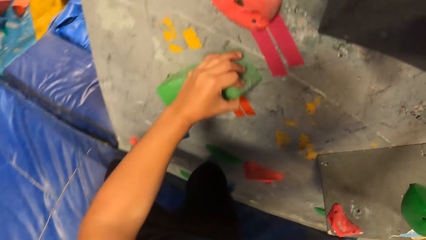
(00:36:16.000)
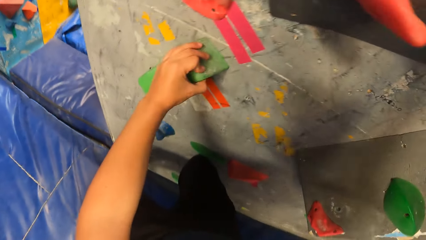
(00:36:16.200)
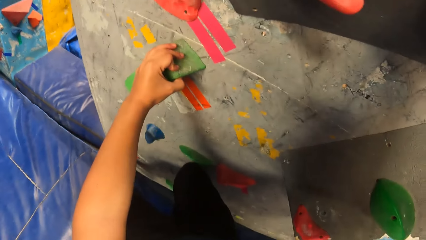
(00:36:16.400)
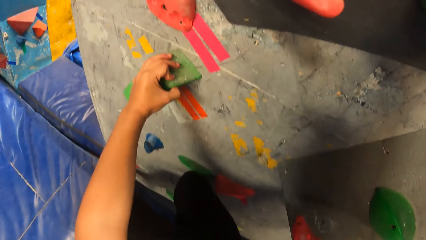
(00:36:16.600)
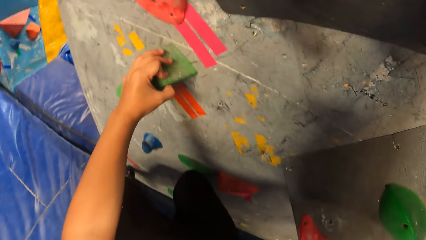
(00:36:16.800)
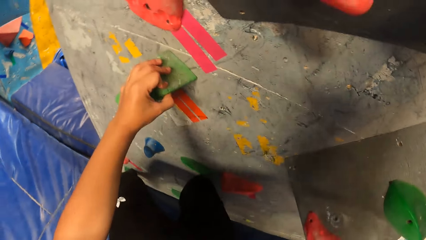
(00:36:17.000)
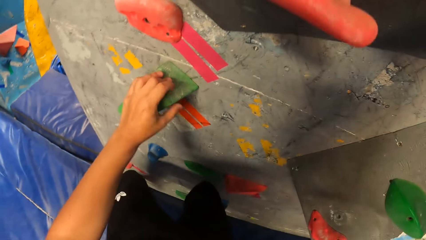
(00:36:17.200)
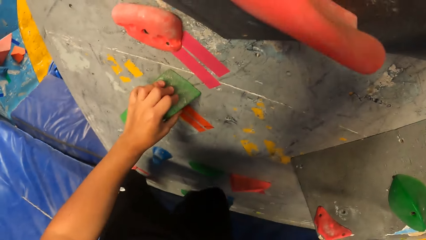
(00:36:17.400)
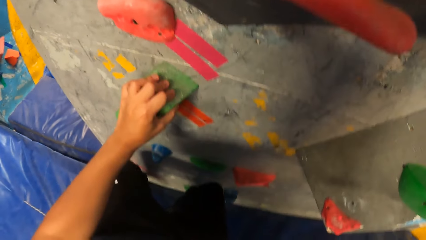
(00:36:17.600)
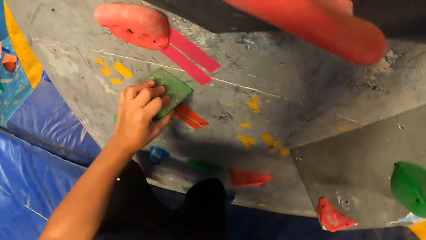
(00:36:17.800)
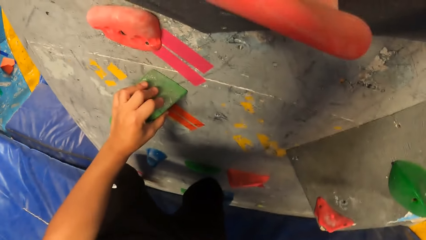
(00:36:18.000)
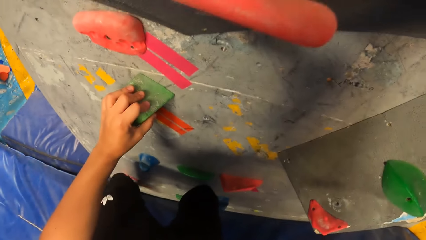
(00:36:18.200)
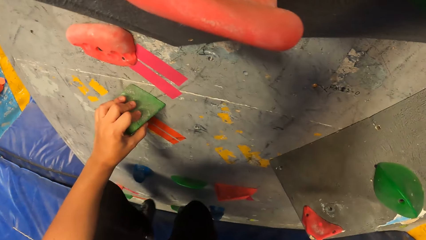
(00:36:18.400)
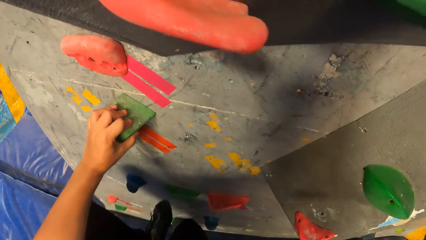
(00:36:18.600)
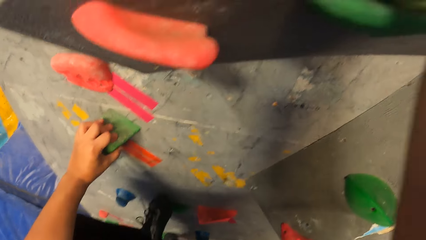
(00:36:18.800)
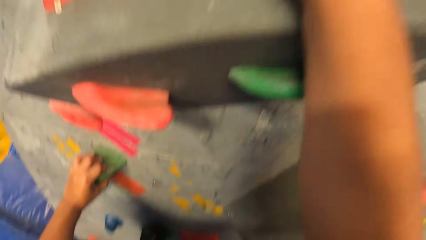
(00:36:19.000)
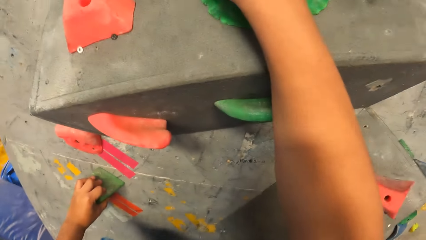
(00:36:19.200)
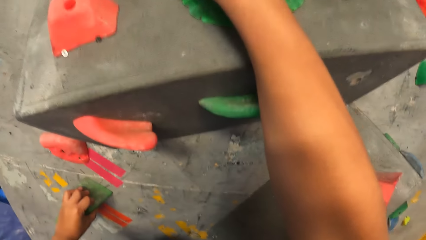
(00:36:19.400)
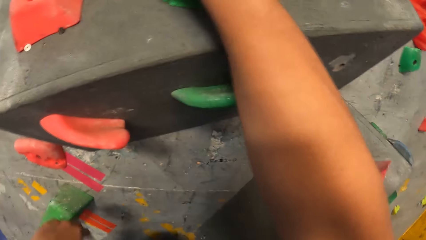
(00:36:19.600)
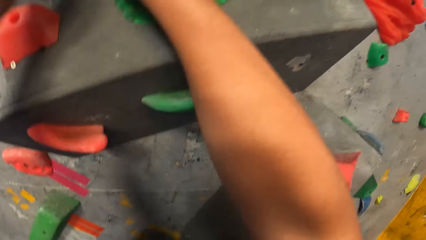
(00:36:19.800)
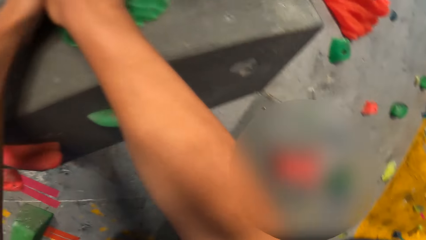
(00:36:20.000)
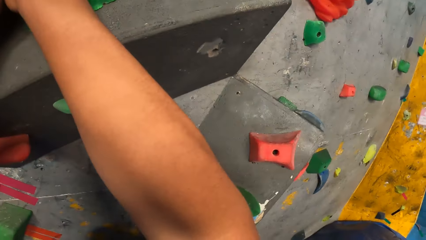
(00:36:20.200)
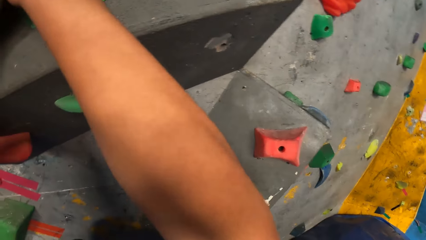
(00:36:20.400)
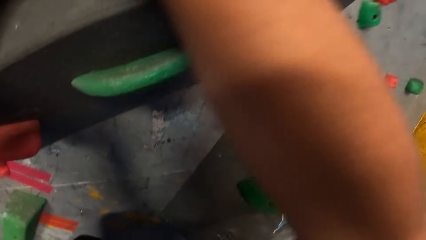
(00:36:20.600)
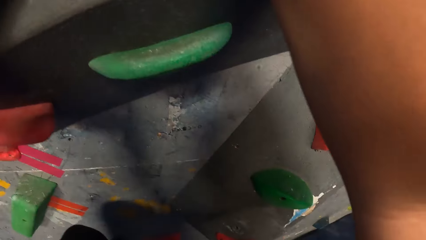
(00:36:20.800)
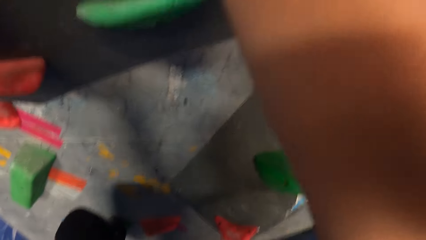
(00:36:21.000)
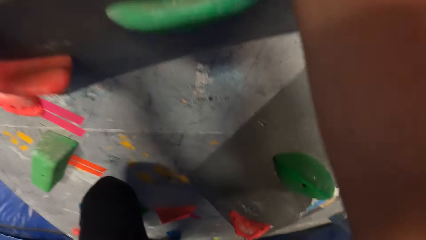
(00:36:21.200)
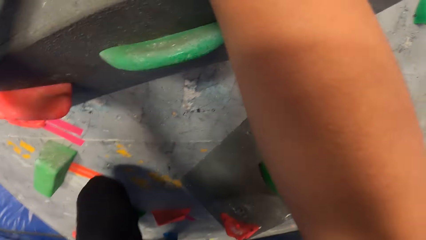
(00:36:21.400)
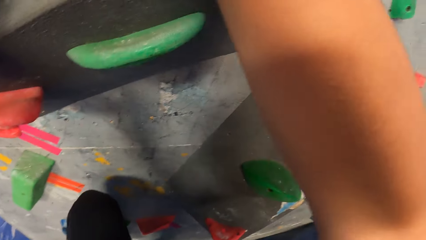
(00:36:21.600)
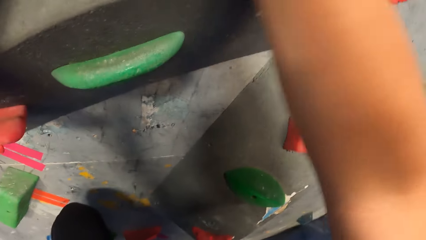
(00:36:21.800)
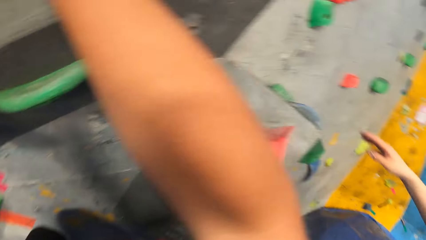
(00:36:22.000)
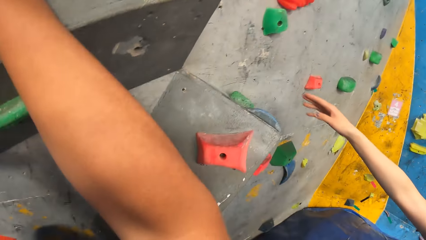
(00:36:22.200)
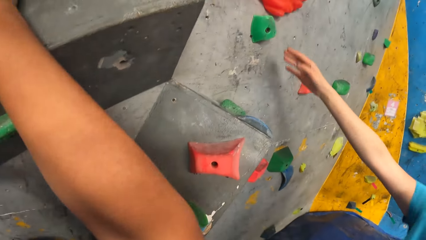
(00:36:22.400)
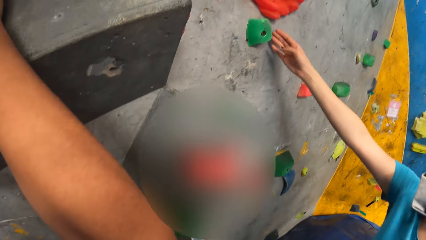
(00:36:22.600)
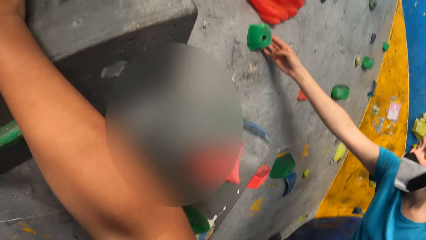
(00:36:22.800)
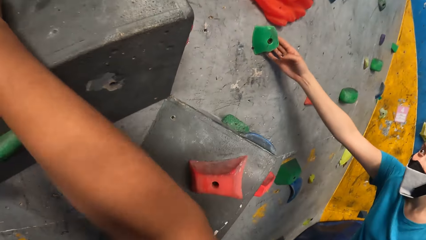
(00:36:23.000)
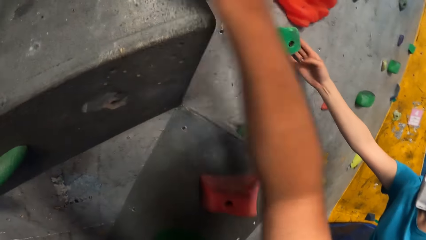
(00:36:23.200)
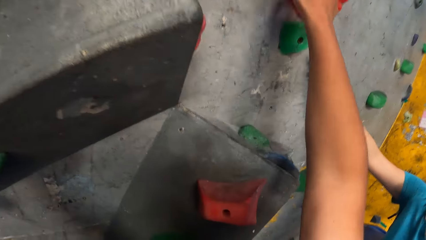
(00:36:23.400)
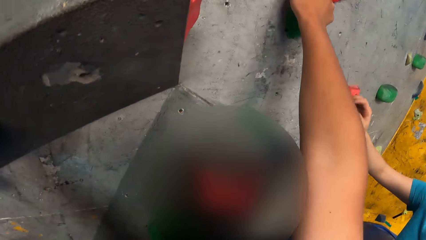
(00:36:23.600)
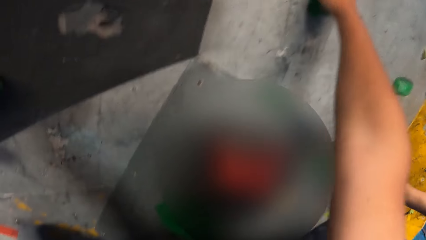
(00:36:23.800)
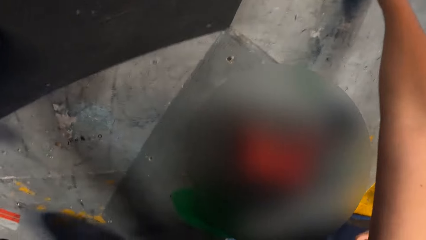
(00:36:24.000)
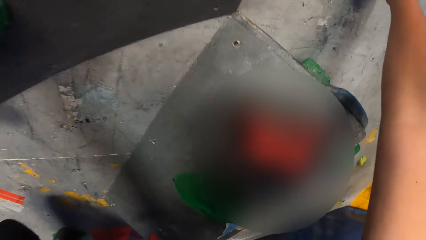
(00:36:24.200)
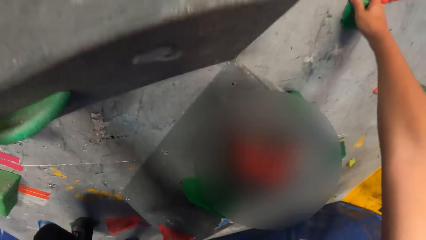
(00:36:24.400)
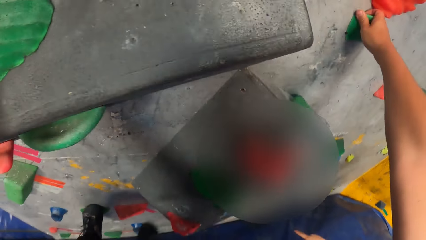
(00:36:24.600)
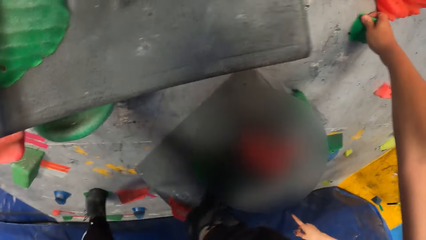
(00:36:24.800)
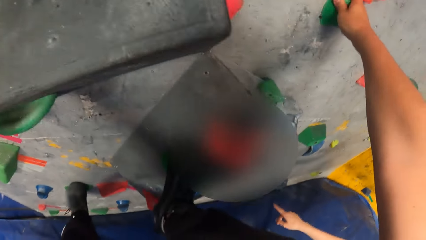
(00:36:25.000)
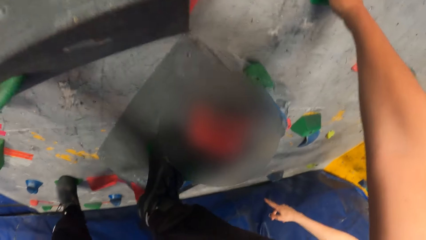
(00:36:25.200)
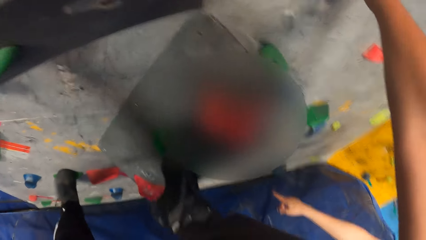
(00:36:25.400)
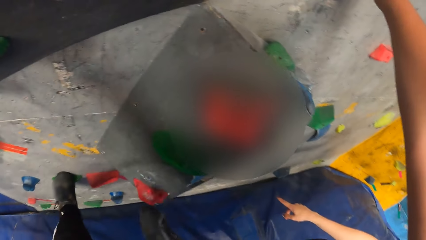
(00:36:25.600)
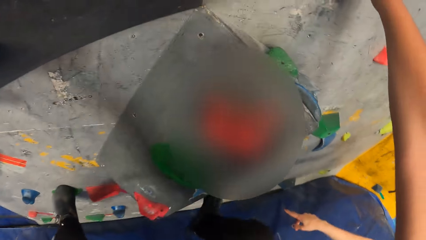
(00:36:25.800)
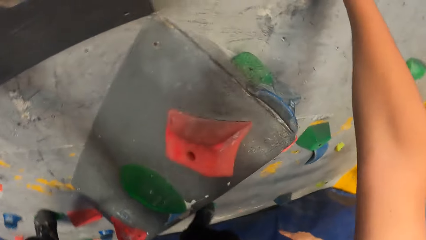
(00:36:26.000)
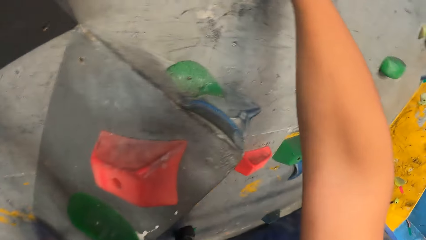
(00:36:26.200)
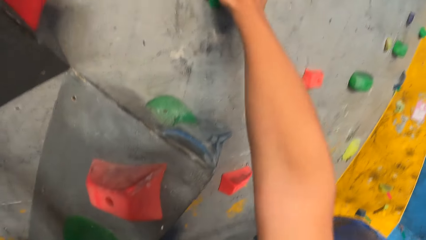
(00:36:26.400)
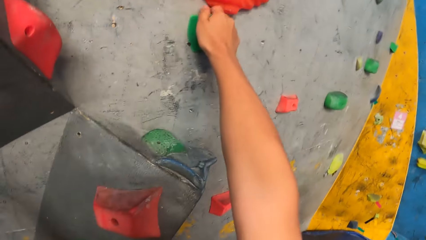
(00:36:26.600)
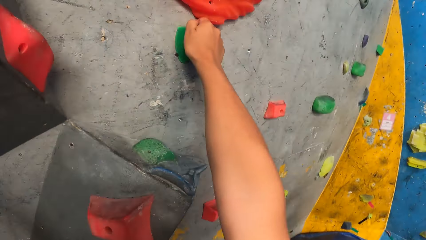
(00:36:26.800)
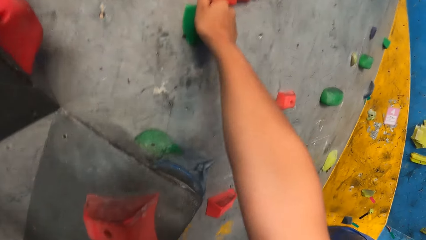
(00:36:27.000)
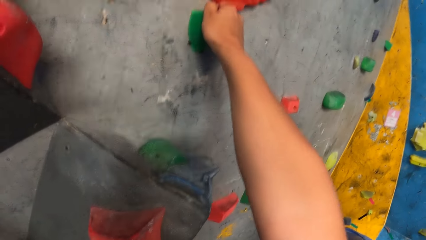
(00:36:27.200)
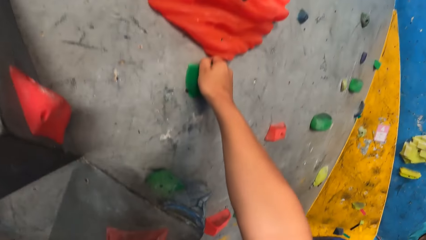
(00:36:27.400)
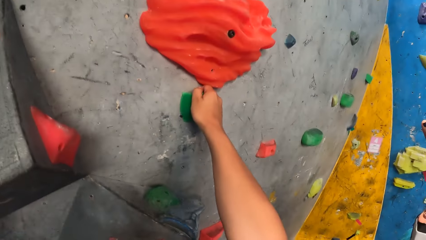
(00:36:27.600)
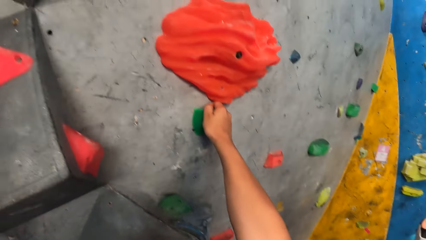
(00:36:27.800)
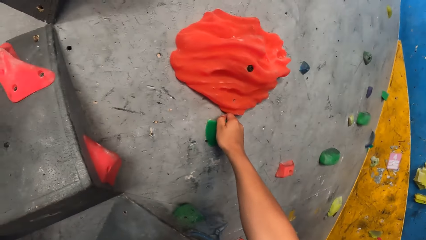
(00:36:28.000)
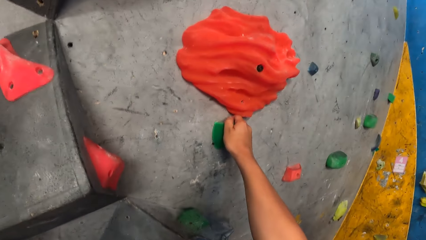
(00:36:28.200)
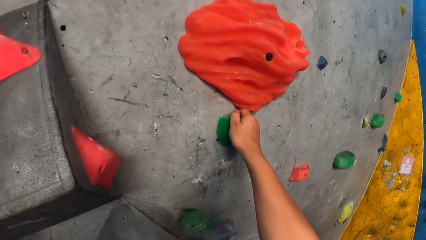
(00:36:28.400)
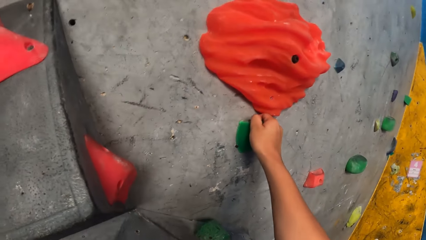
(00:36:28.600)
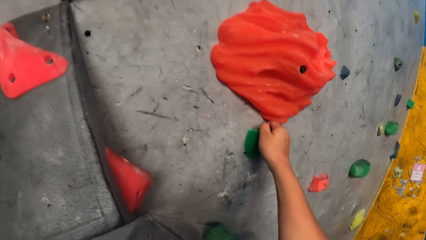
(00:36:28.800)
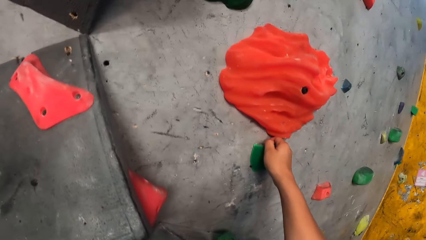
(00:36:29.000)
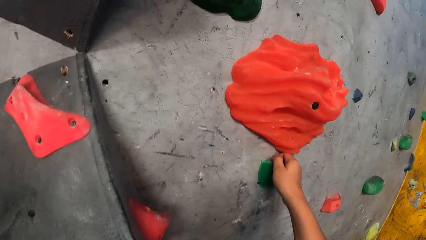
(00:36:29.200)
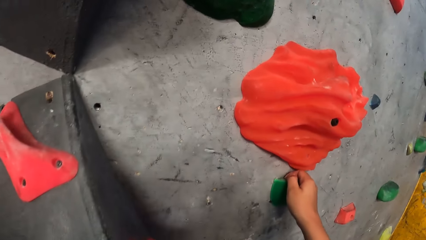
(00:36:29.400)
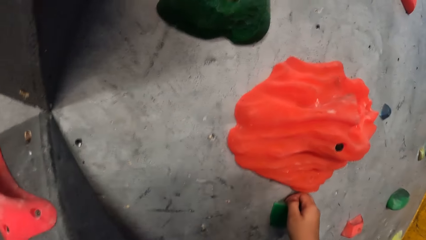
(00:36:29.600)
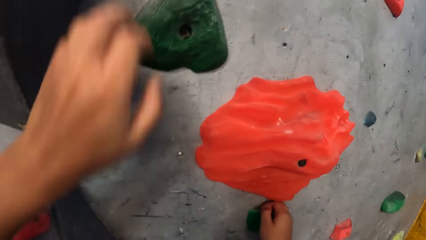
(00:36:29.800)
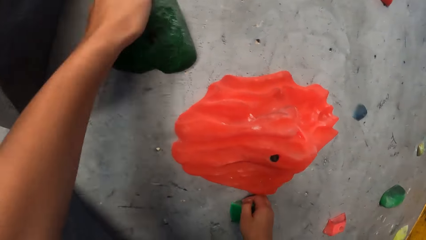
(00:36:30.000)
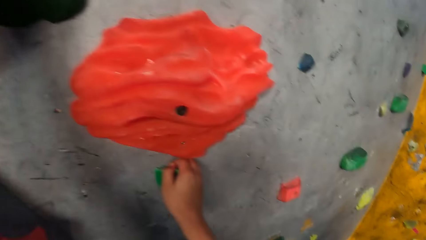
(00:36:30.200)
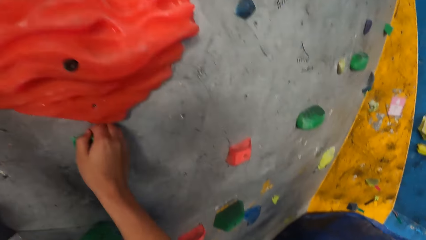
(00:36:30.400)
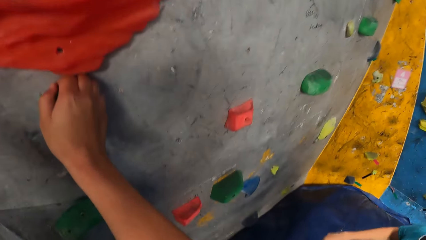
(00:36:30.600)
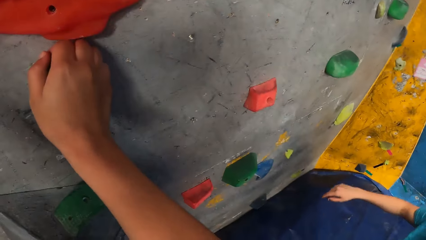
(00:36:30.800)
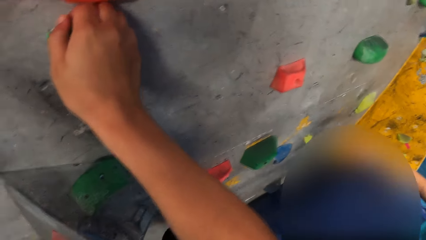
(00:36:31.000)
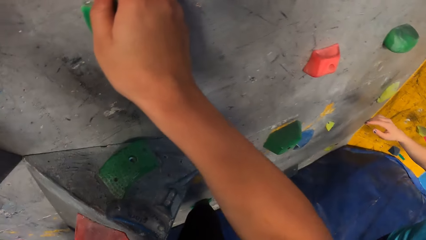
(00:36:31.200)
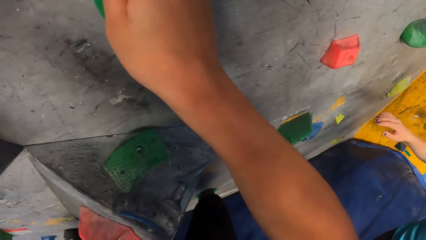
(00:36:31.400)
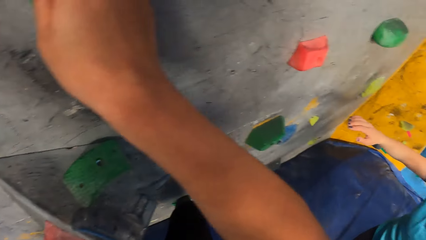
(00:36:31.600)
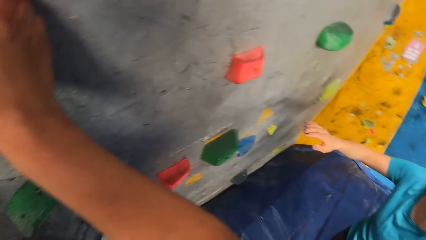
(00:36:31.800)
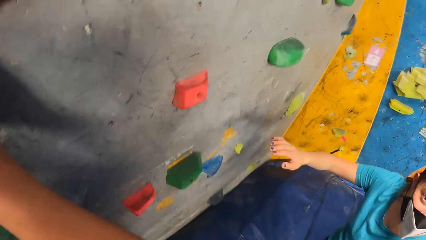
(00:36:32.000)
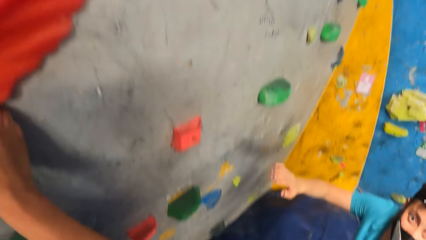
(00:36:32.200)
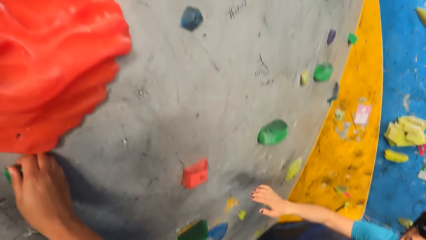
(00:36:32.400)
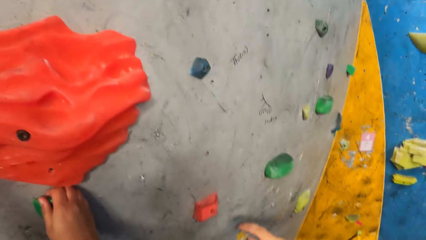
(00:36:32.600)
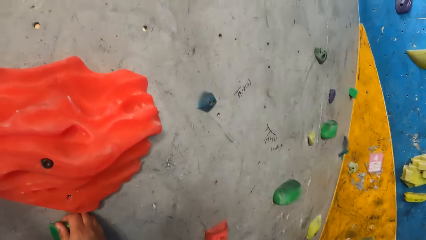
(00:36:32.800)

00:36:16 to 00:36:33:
The camera wearer climbs the Revit climbing wall. The man touches climbing stones on the wall. The camera wearer touches climbing stones on the wall with her hands. She climbs the wall. The man instructs the camera wearer.
